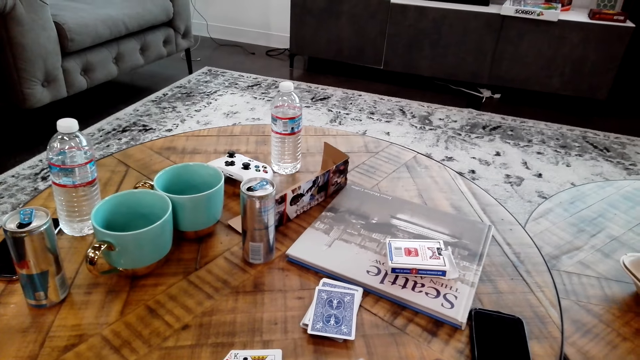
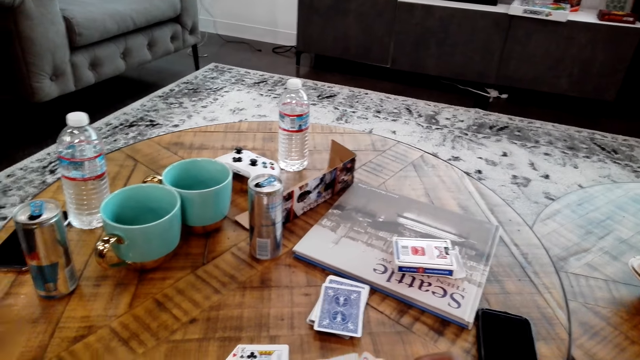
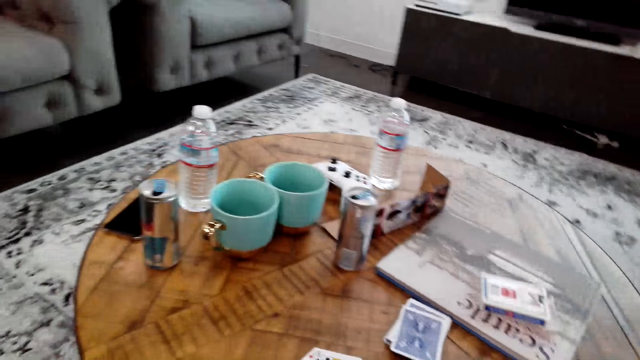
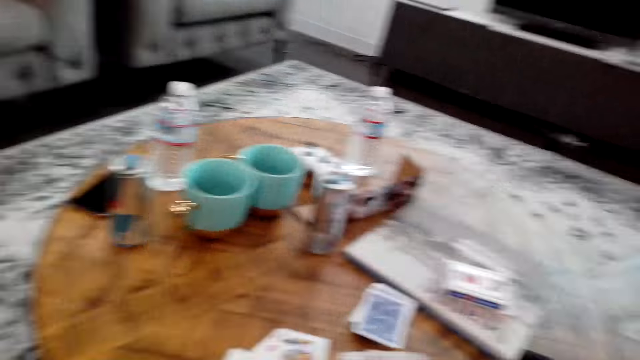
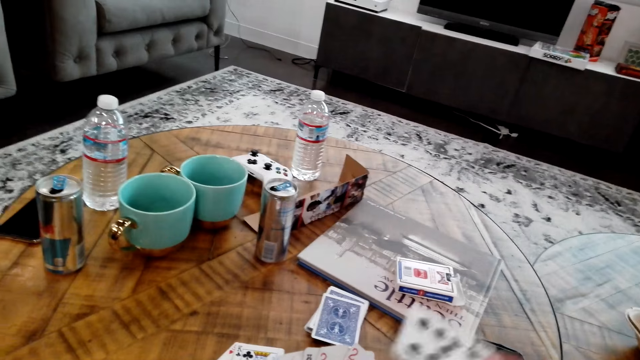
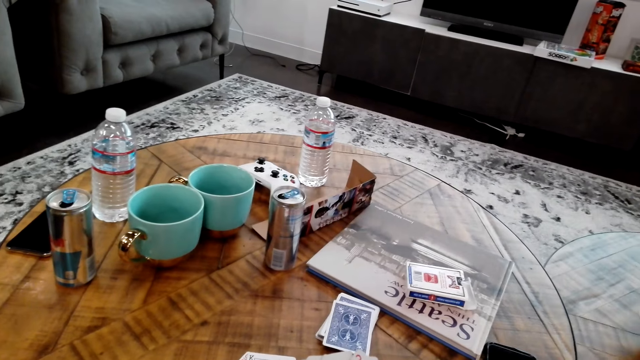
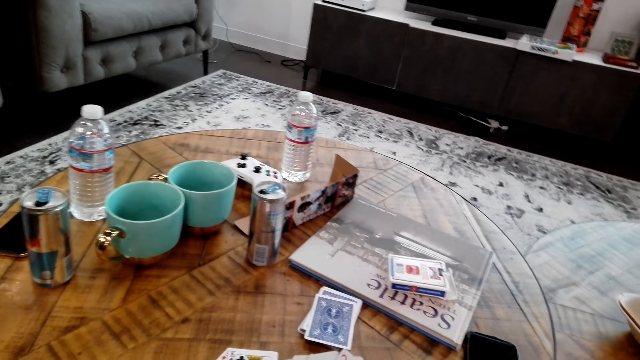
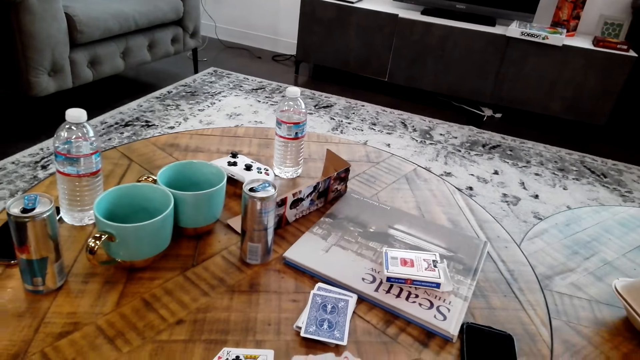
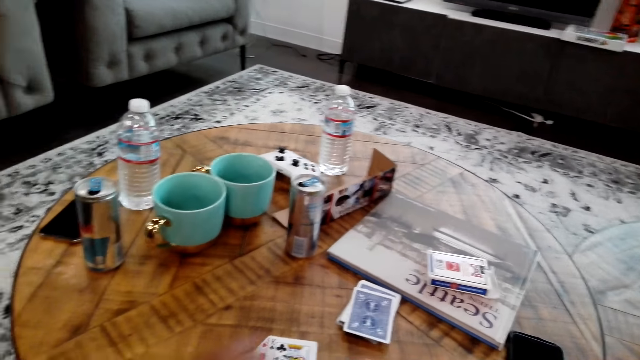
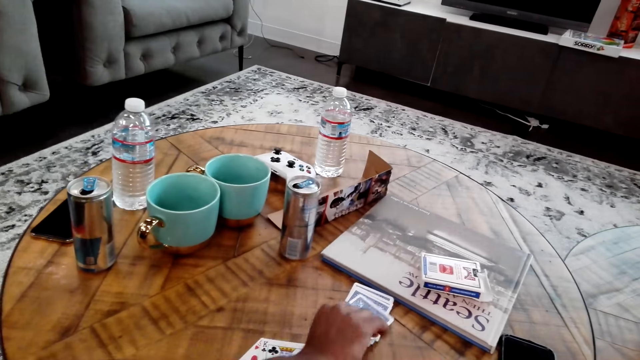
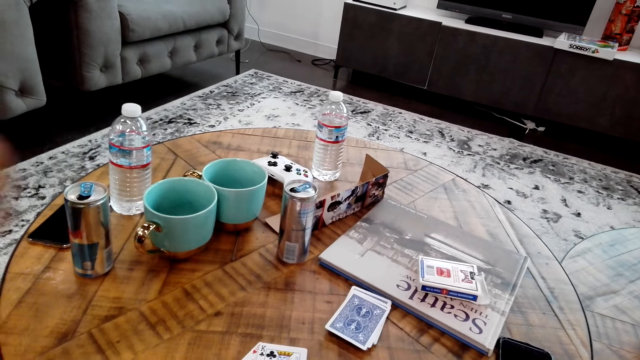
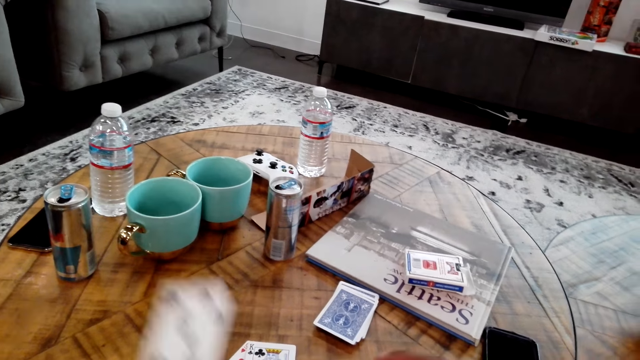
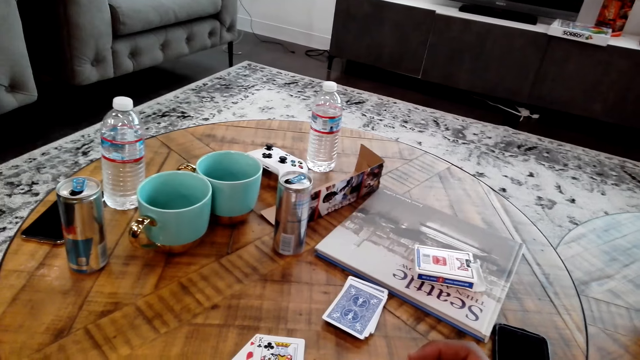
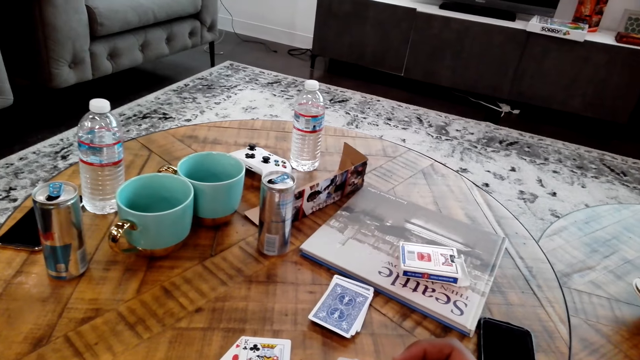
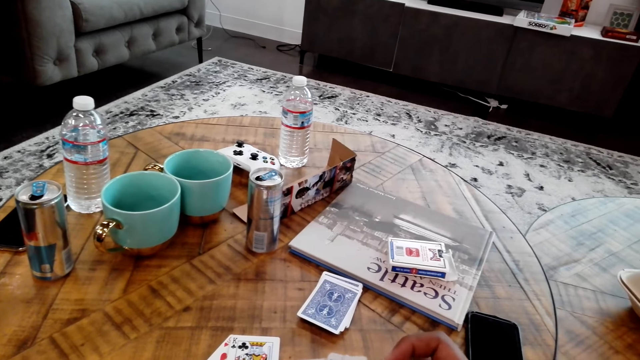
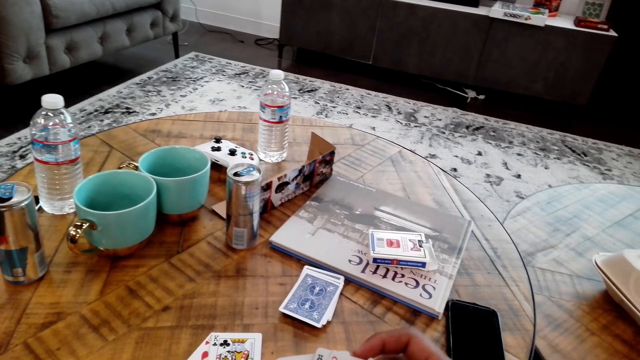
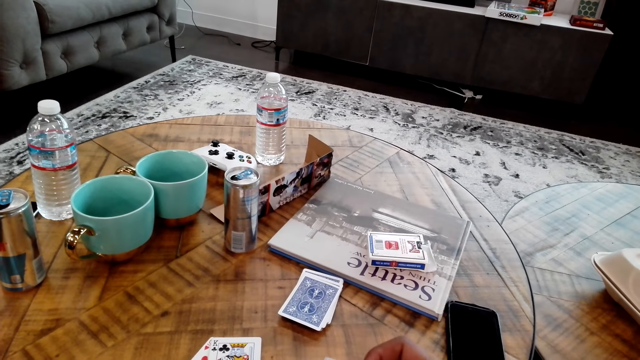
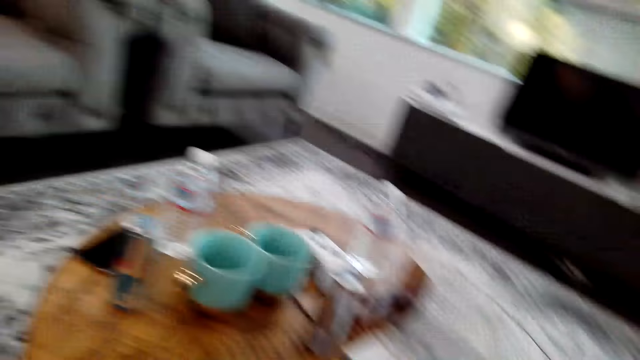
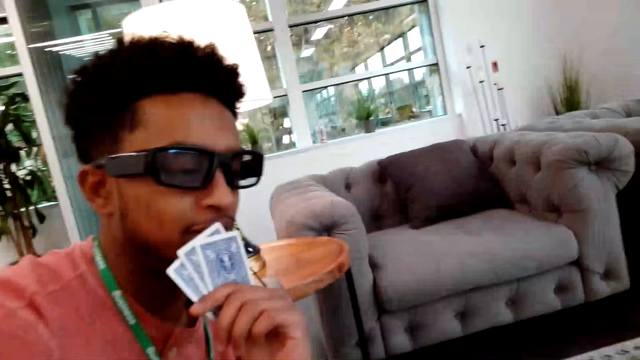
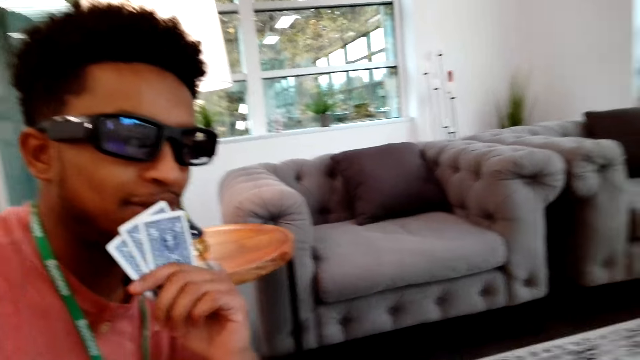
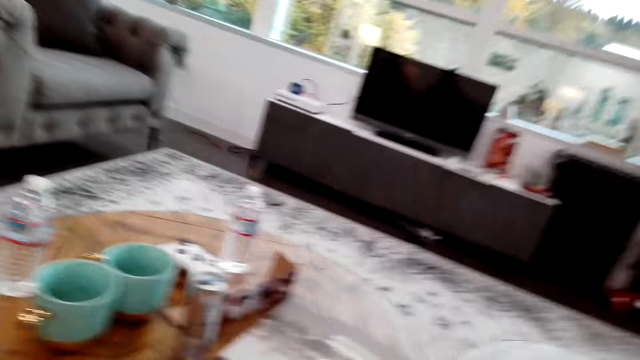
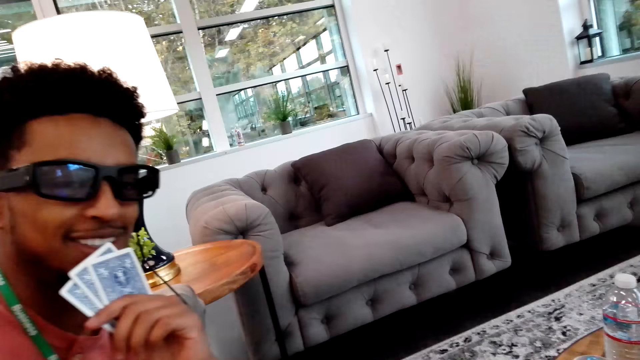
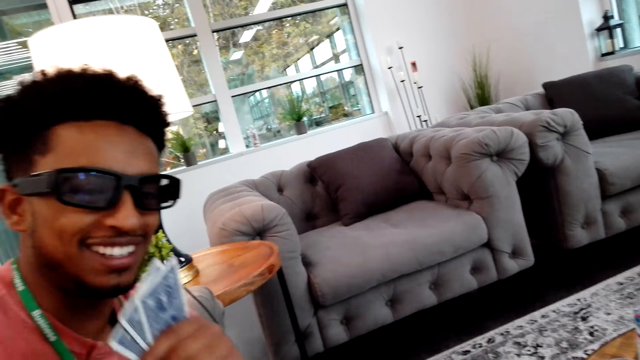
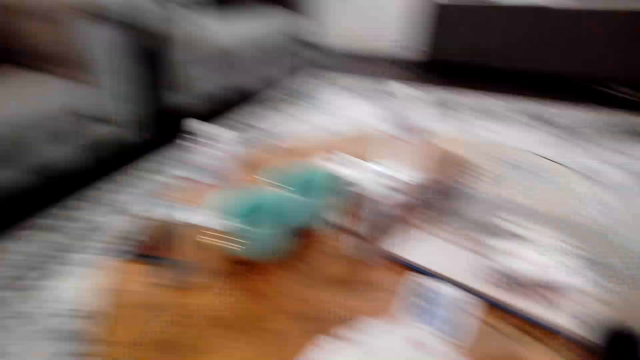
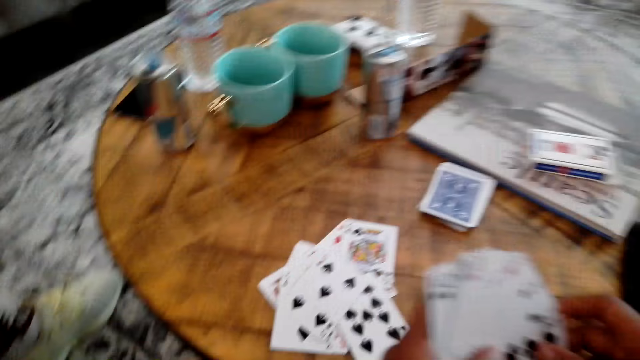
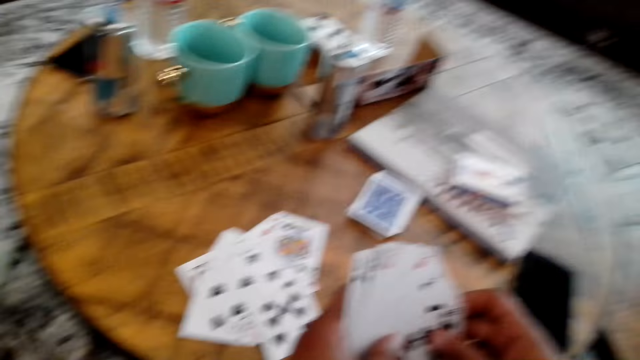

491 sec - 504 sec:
A man picks a card from the table. The camera wearer looks around the room.

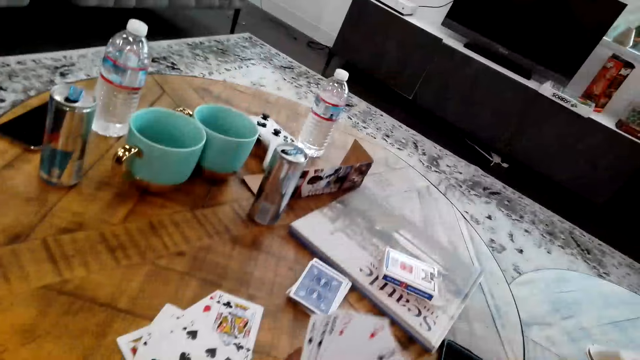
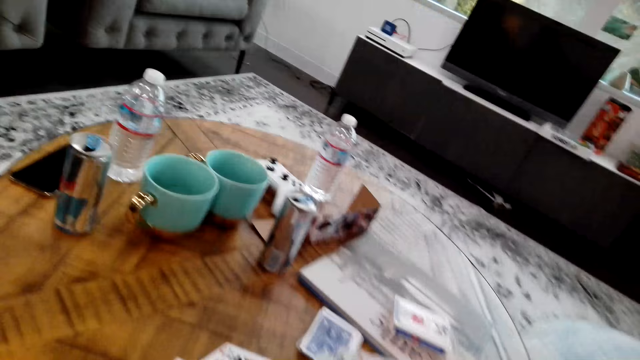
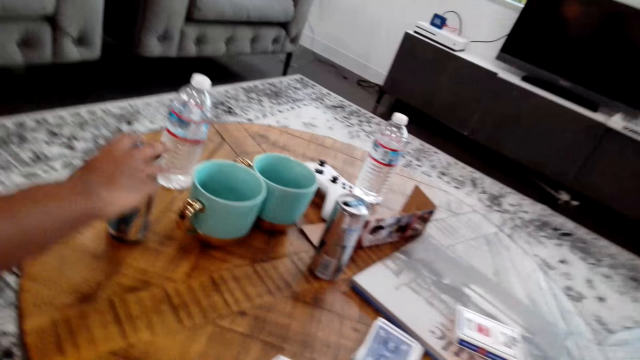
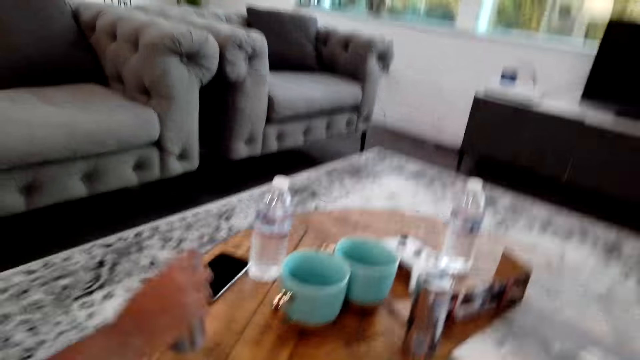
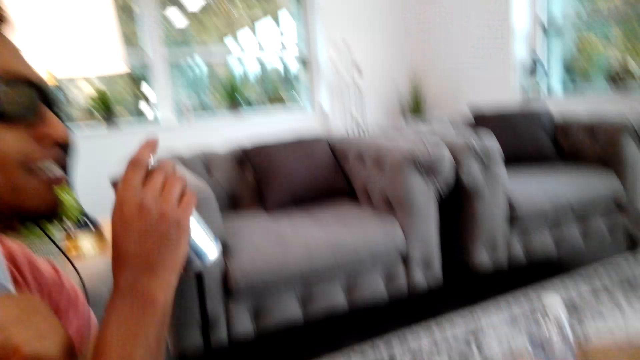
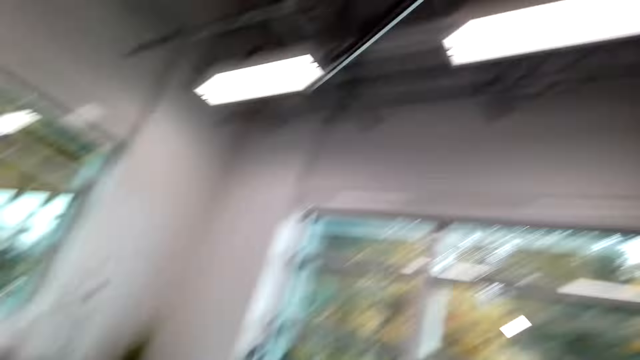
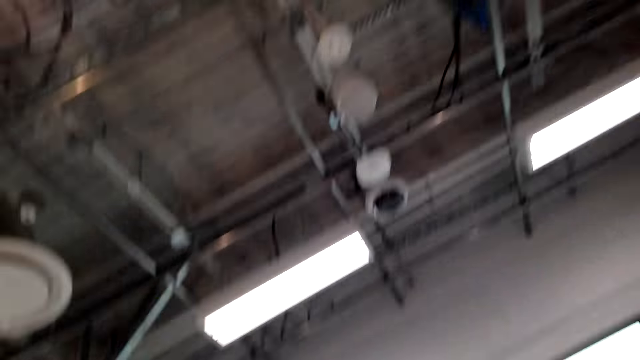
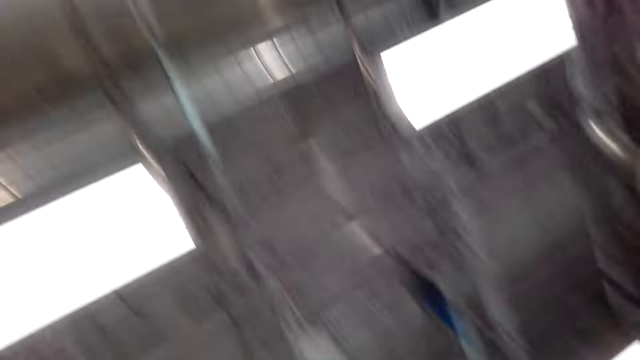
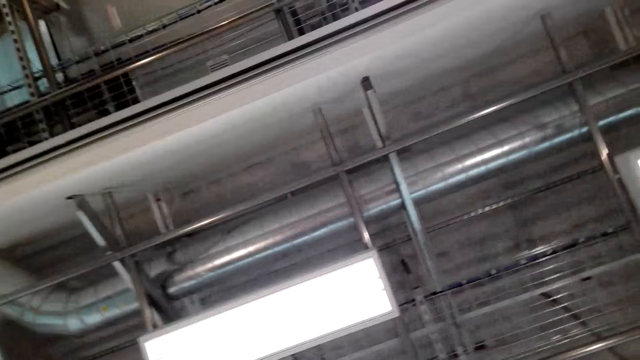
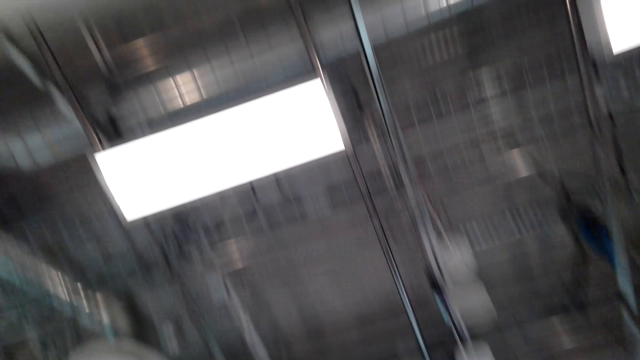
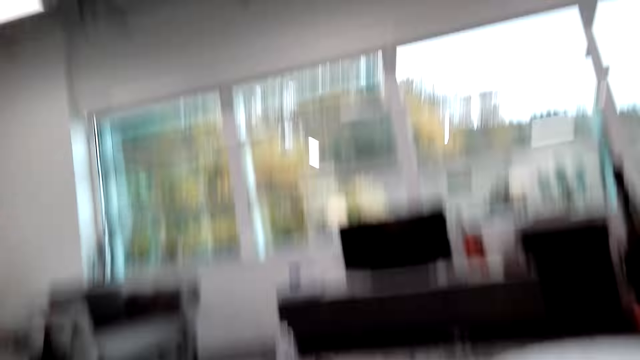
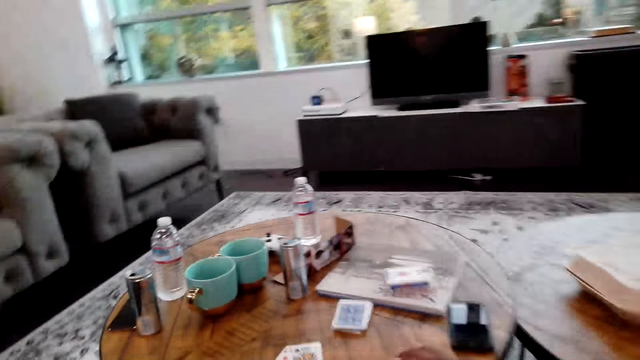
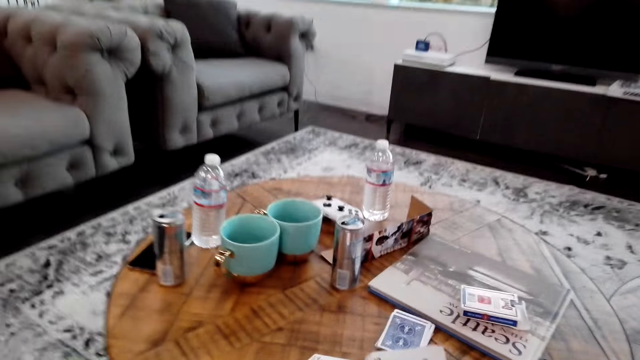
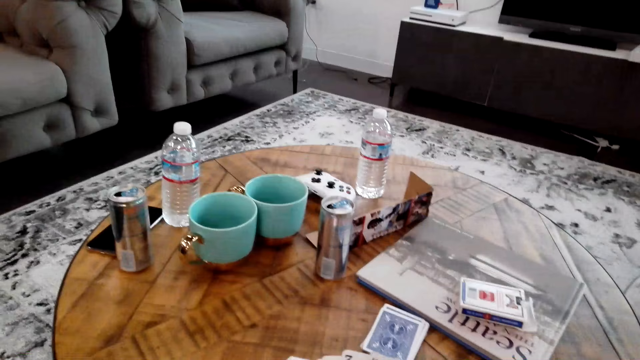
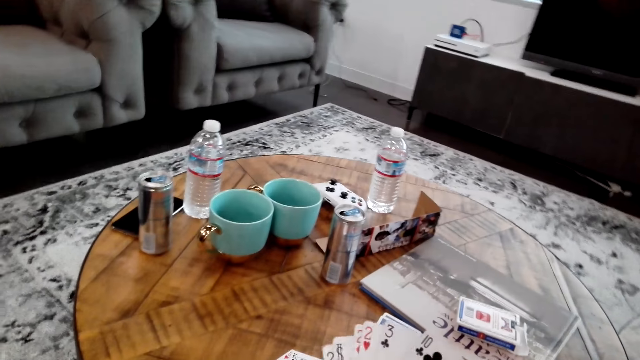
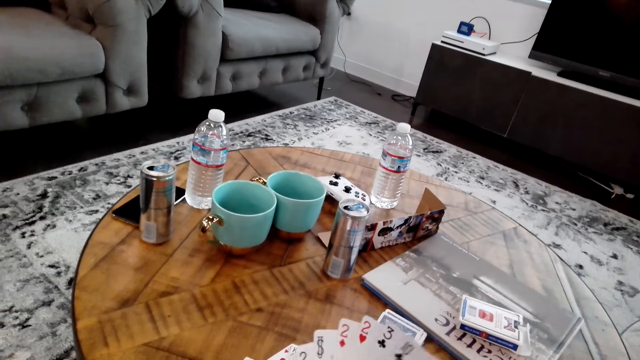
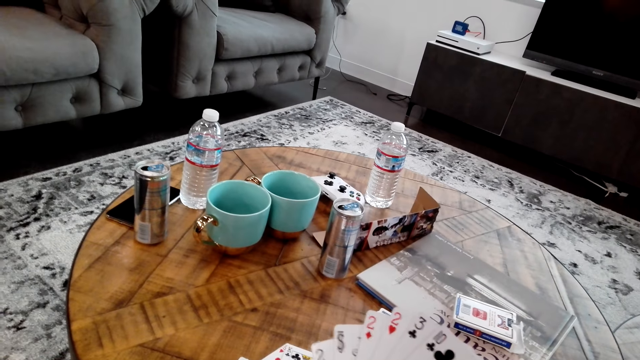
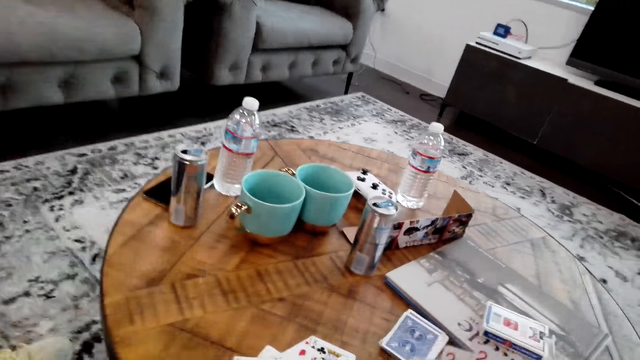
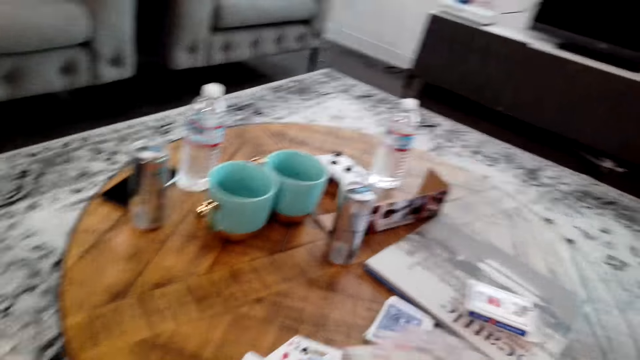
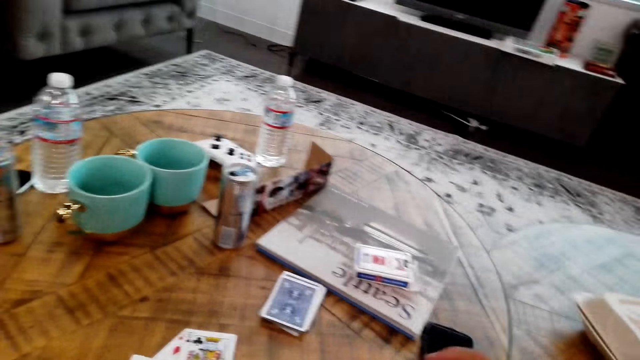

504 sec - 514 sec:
A man drinks from a can. The camera wearer looks around the room. They move cards in the hand.
